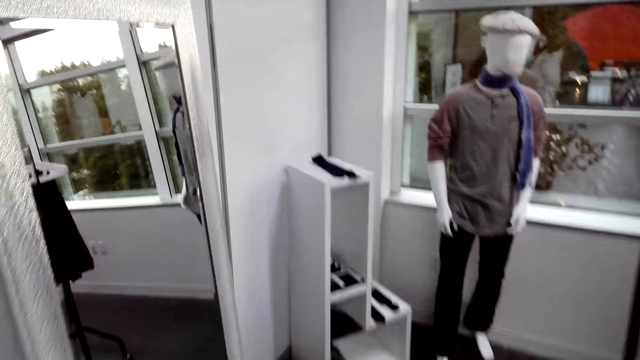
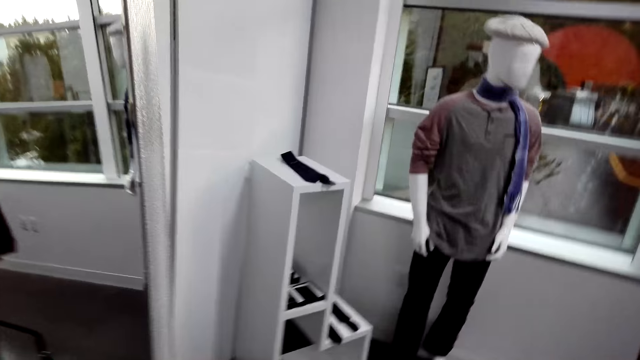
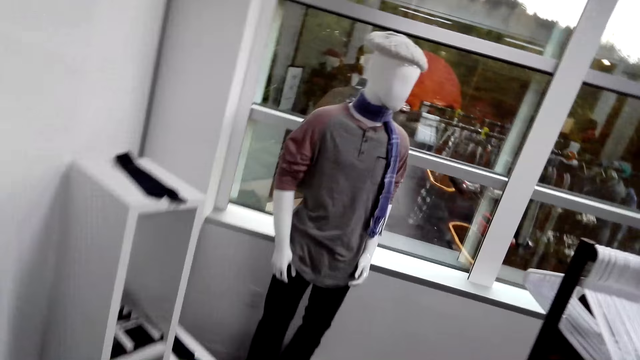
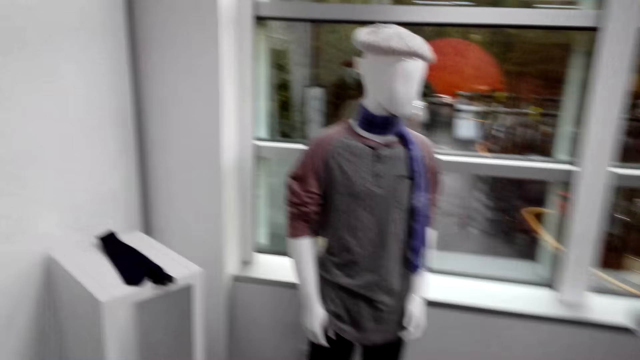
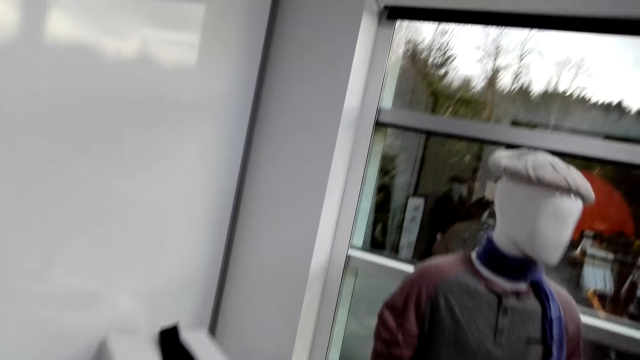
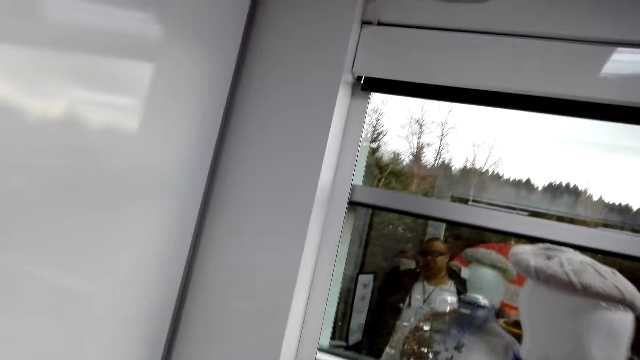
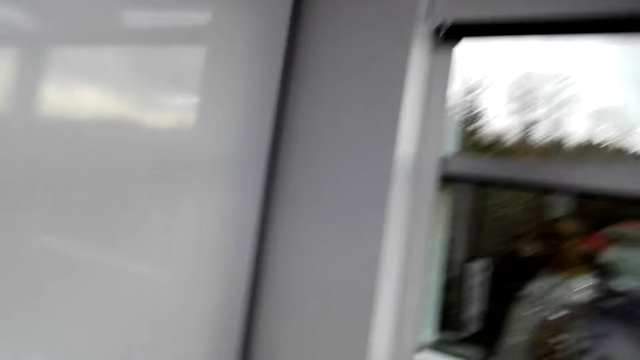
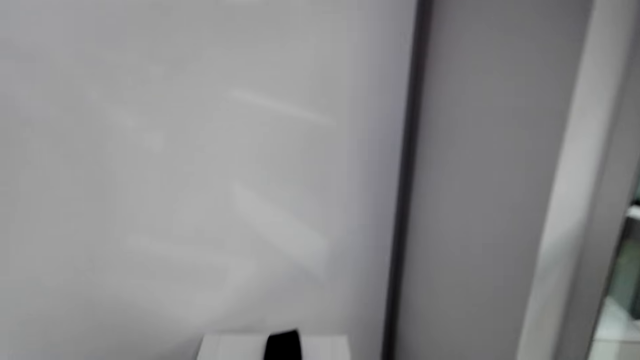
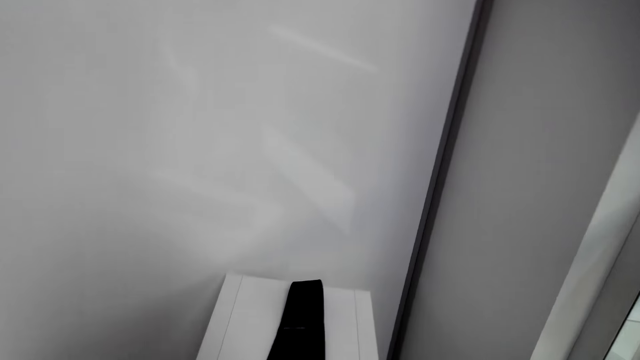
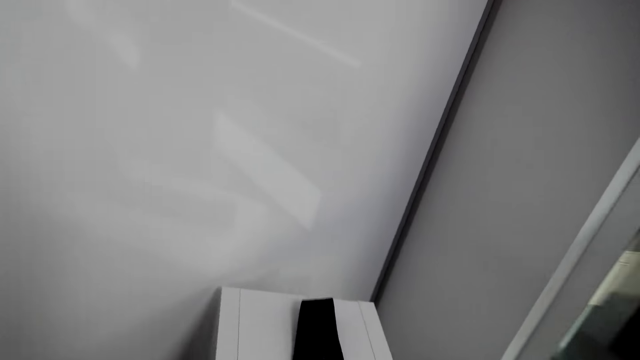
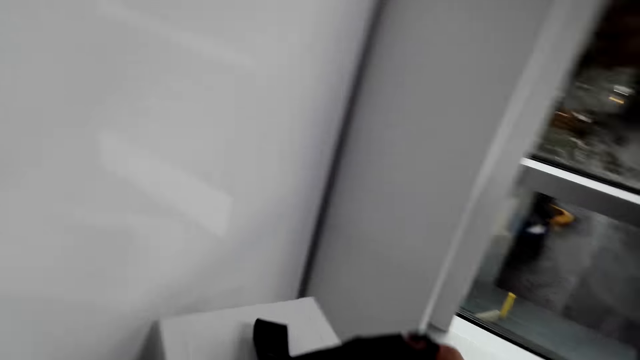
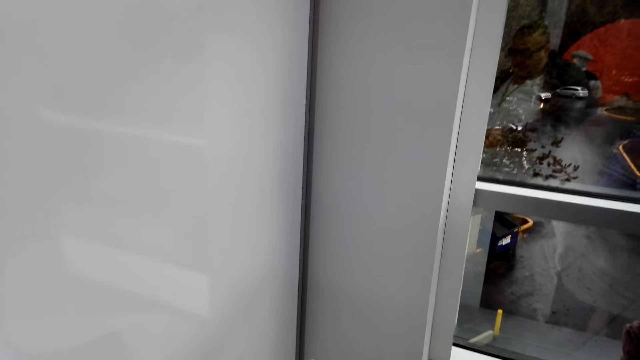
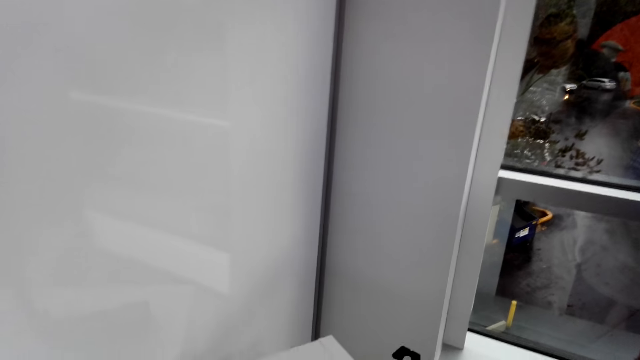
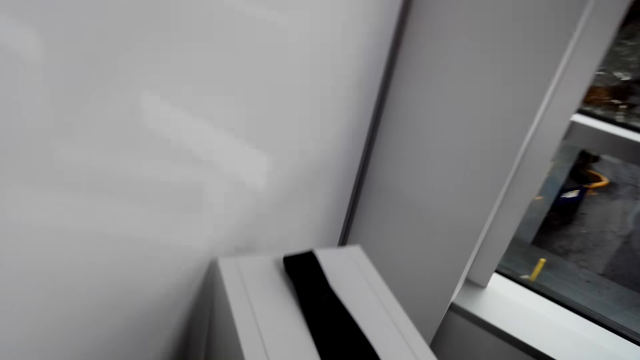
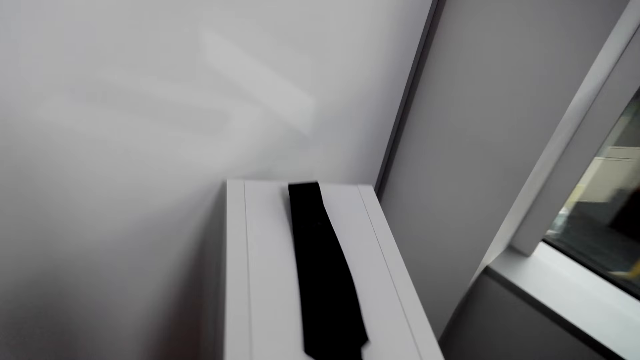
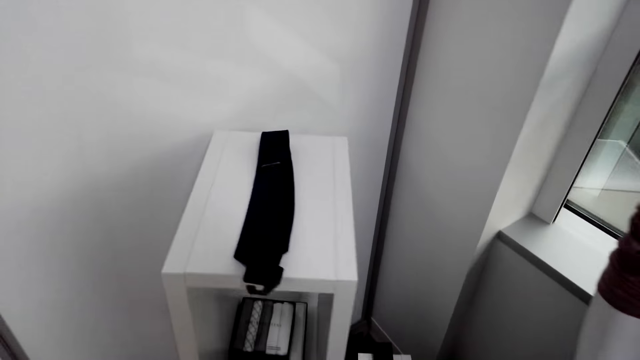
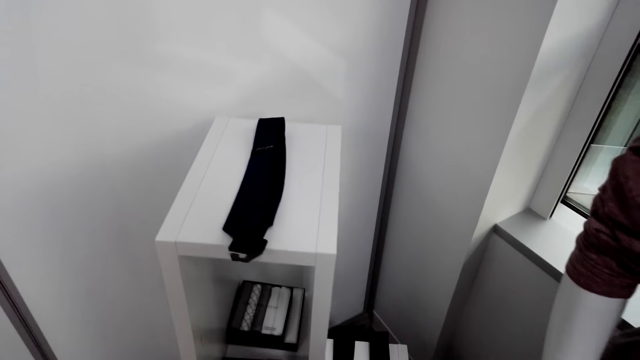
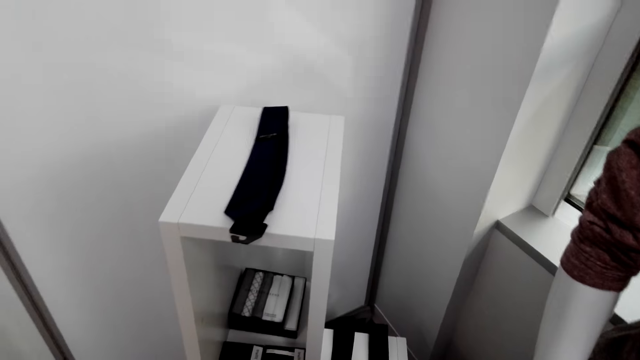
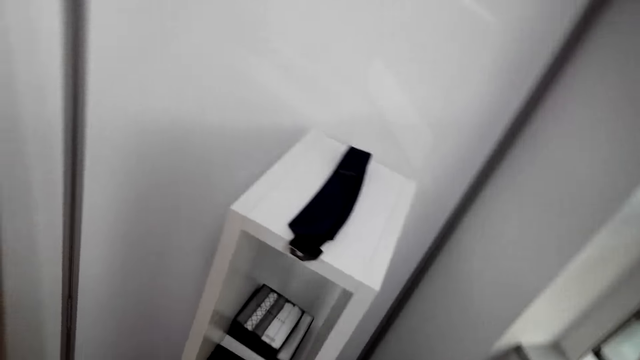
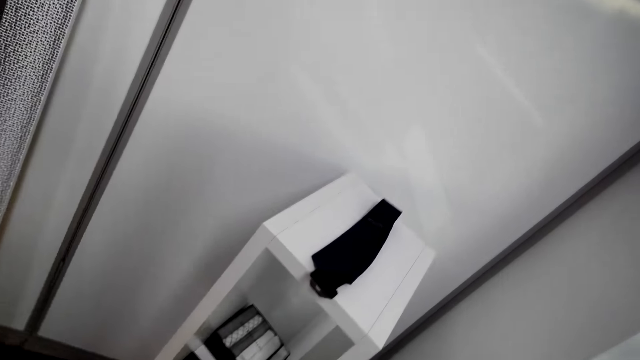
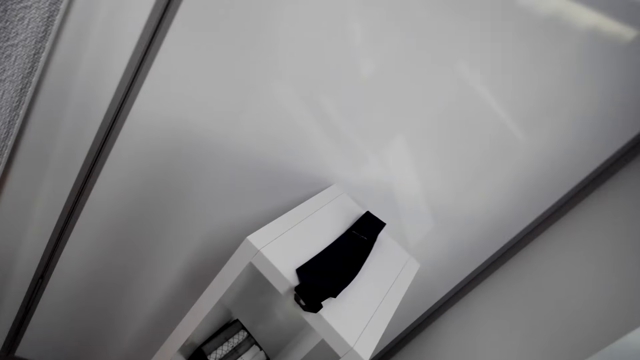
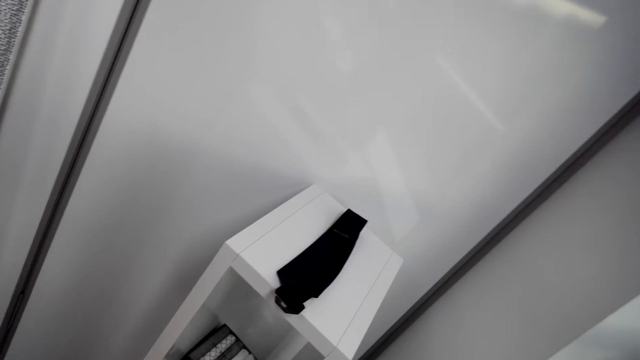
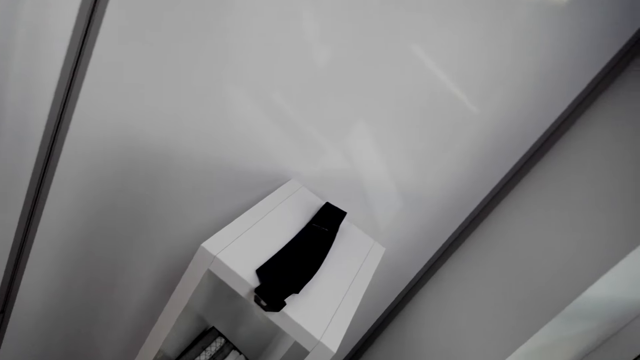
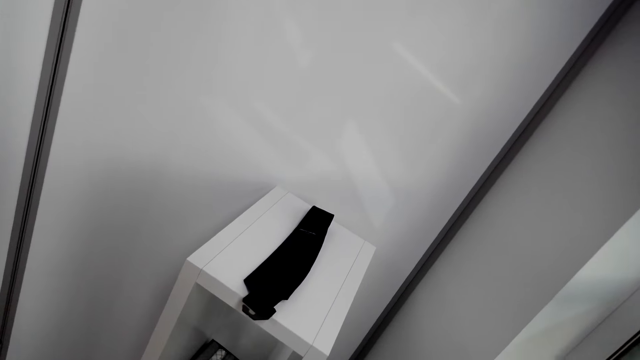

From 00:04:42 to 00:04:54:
The camera wearer touches the tie on the rack. They release the tie. They gaze at accessories on the rack. They look at the tie.

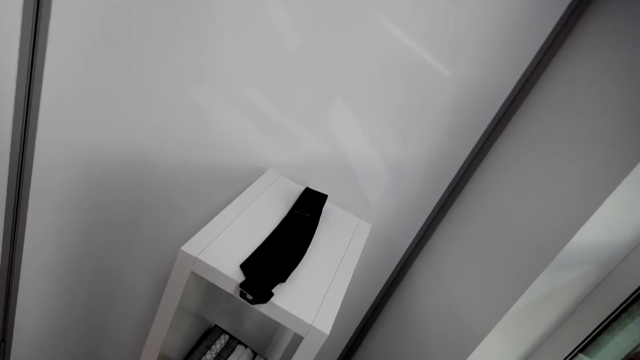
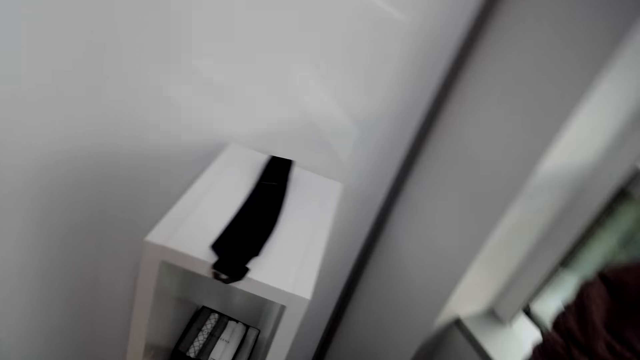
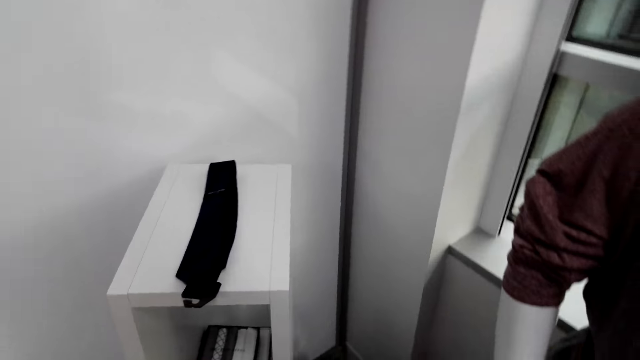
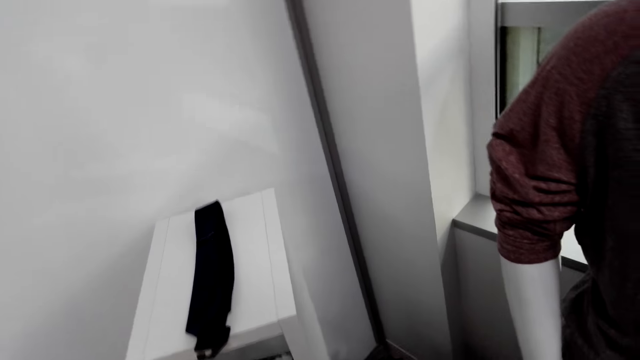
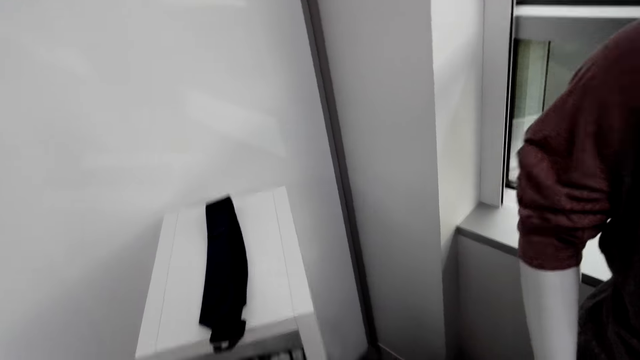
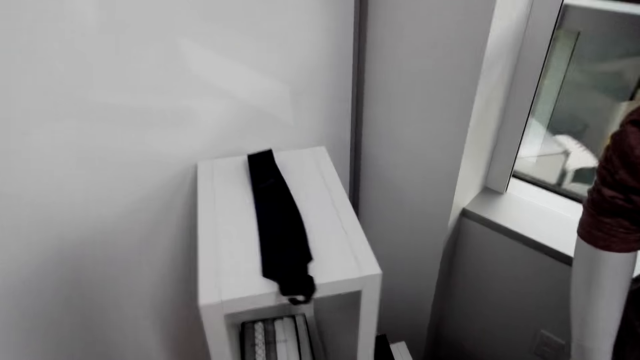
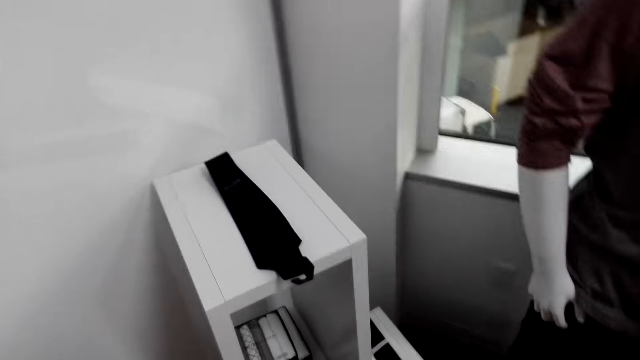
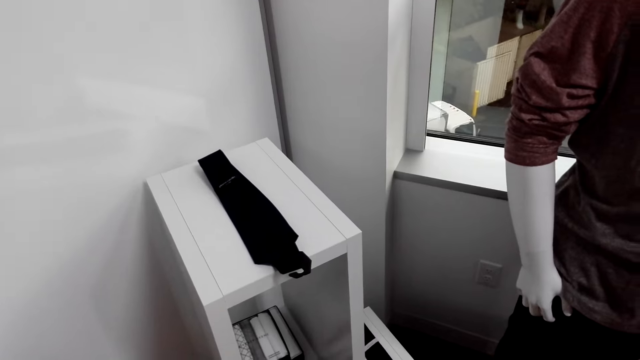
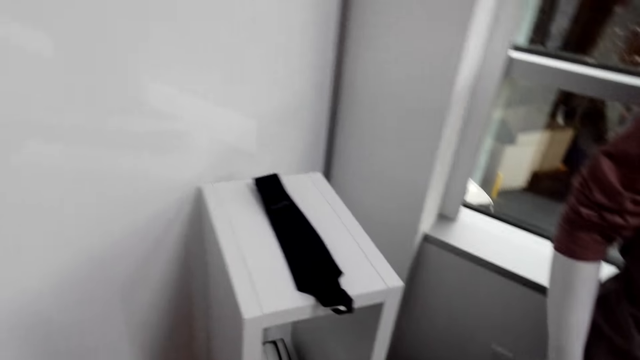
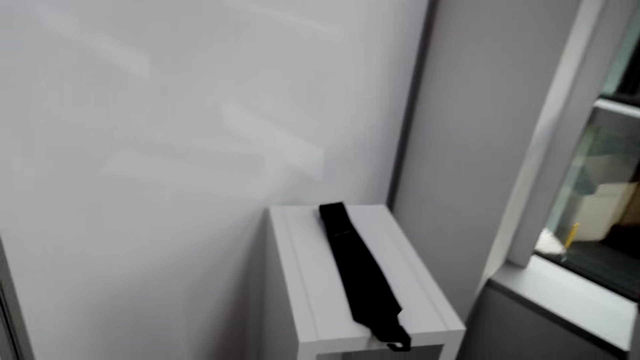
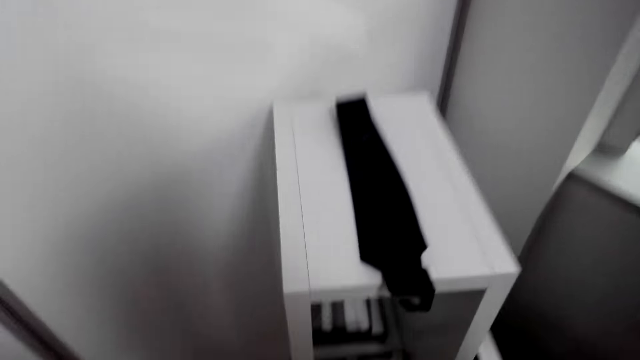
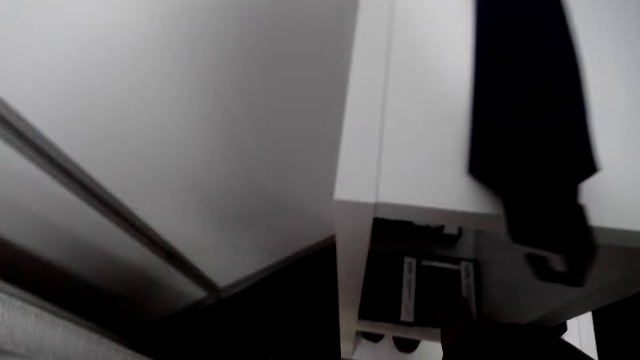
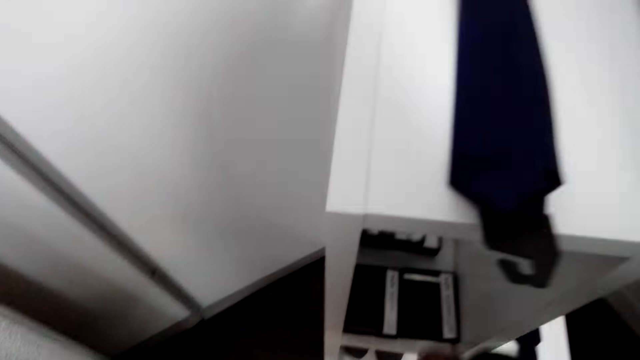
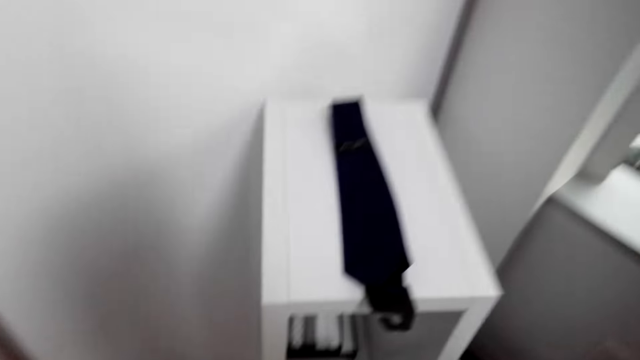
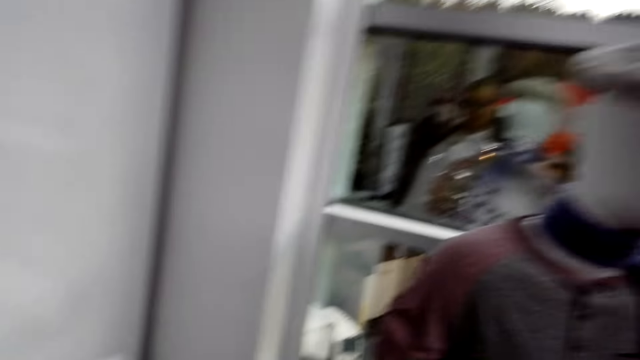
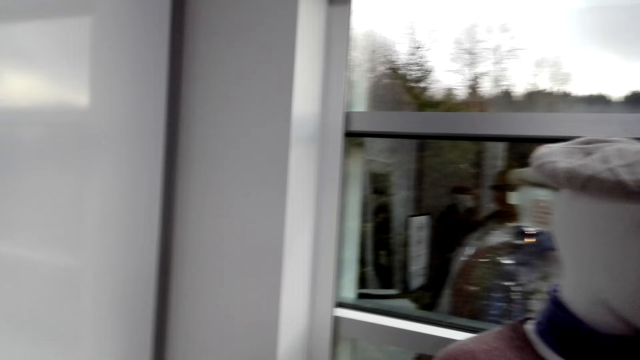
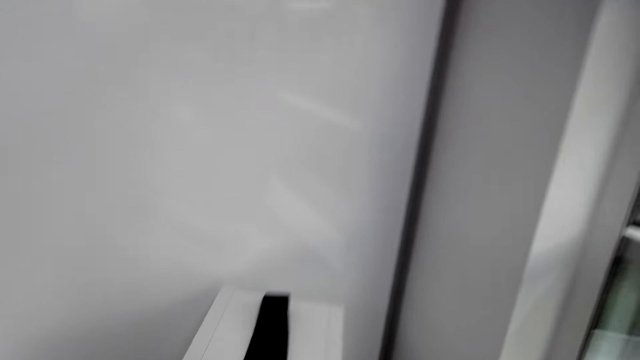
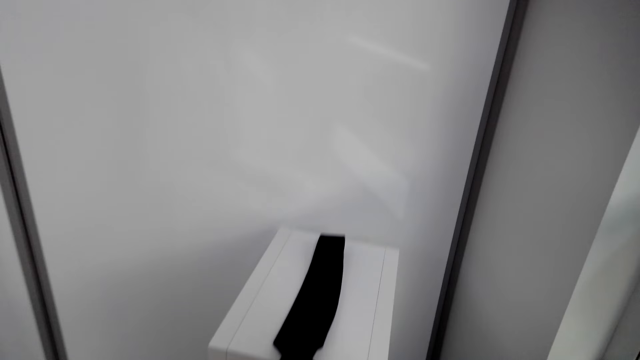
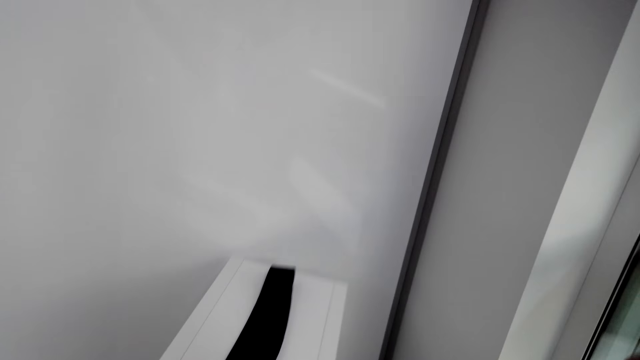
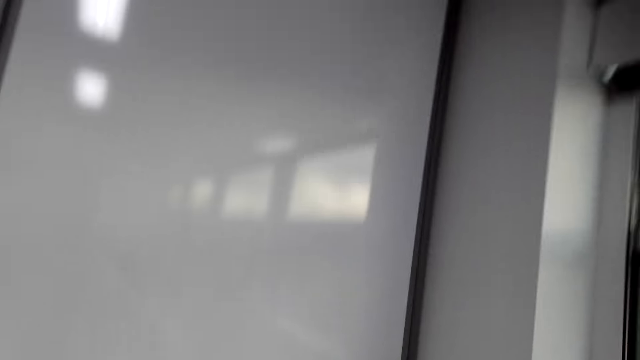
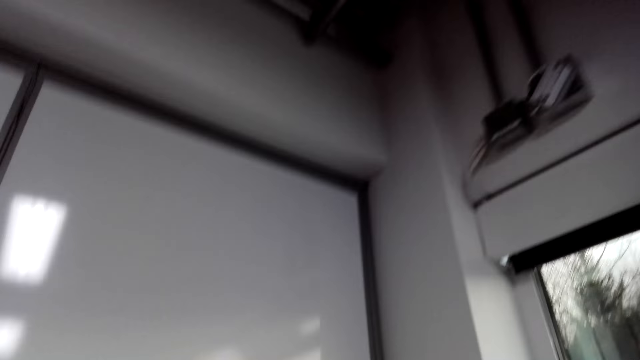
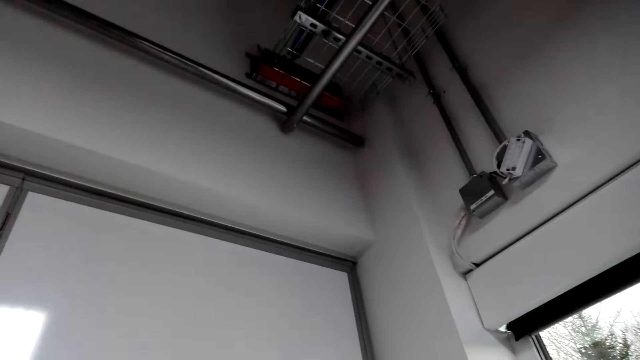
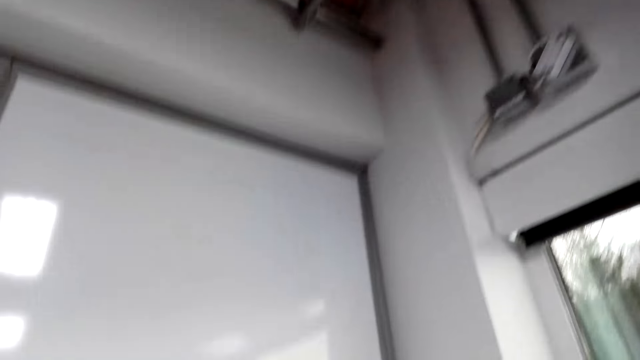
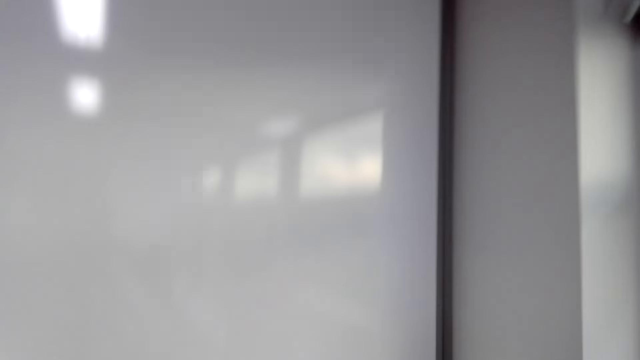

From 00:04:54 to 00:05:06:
The camera wearer talks. They bend down. They touch a box of ties. They look around.
